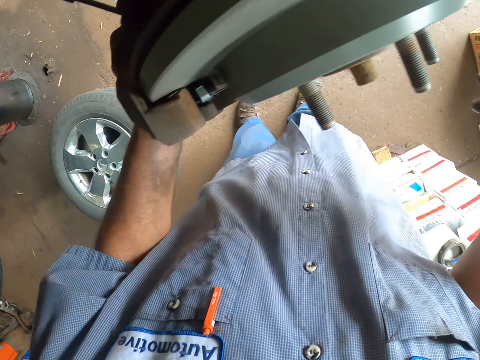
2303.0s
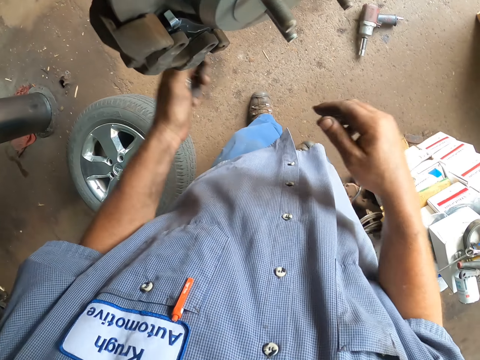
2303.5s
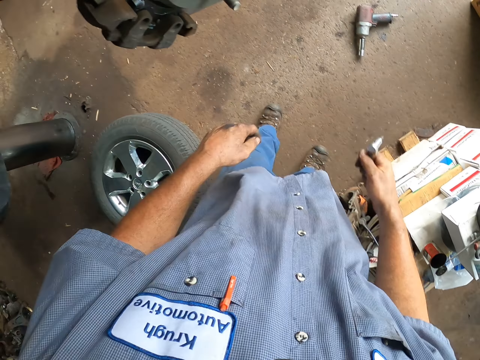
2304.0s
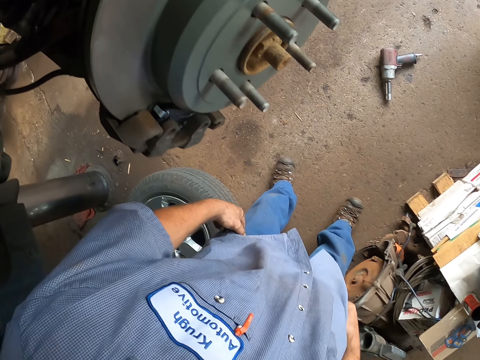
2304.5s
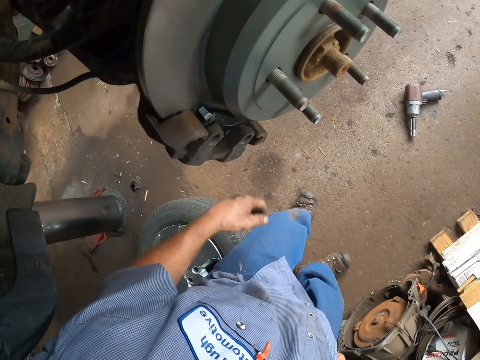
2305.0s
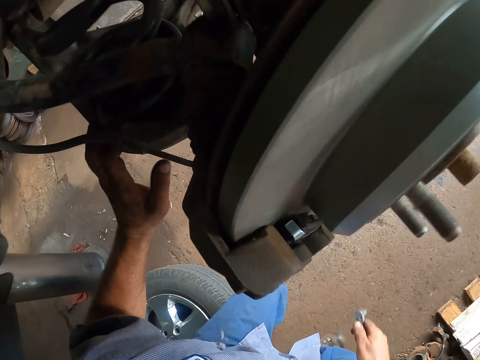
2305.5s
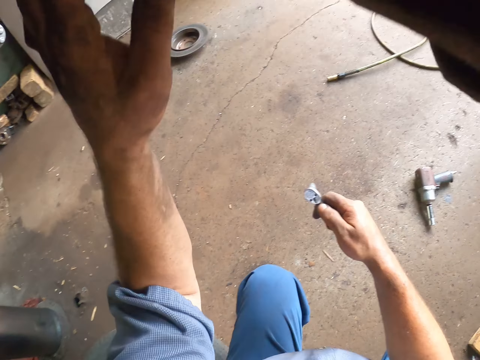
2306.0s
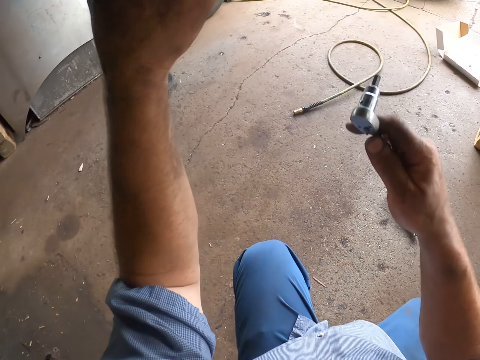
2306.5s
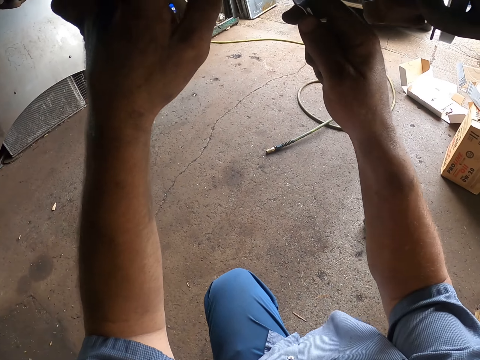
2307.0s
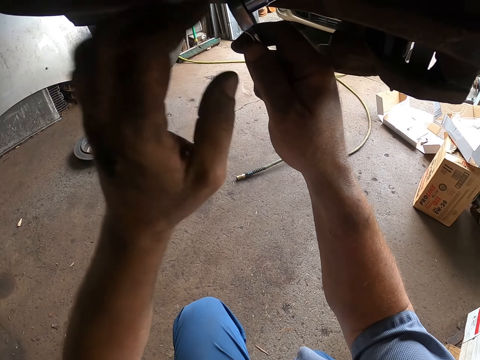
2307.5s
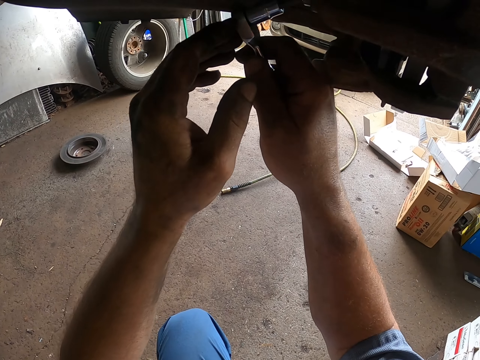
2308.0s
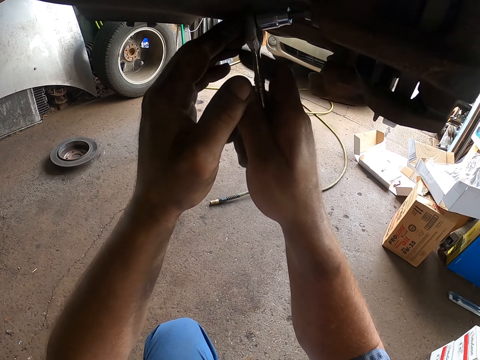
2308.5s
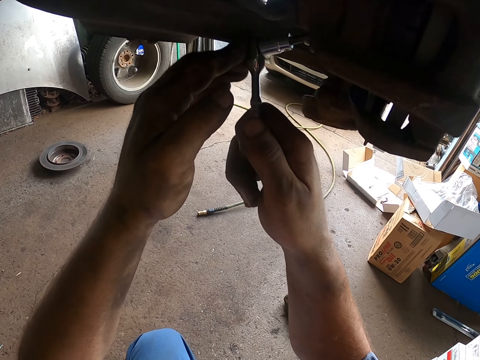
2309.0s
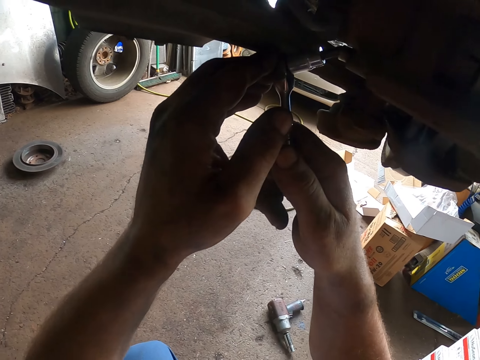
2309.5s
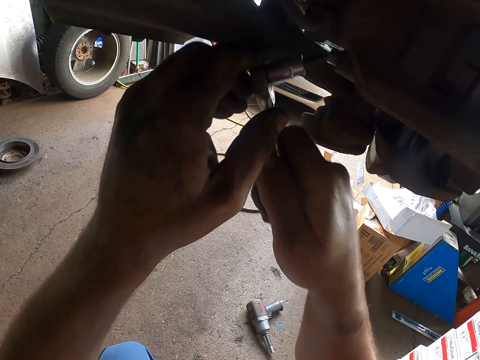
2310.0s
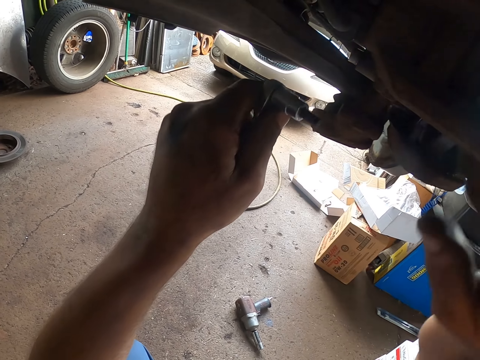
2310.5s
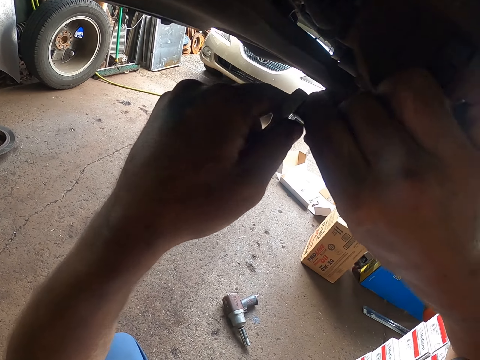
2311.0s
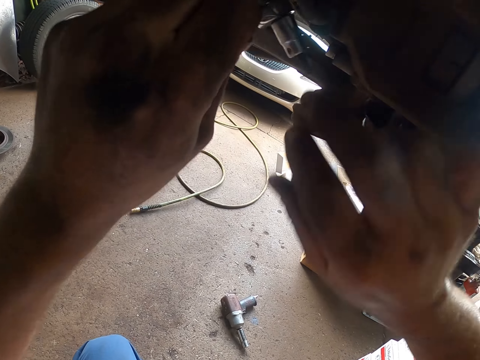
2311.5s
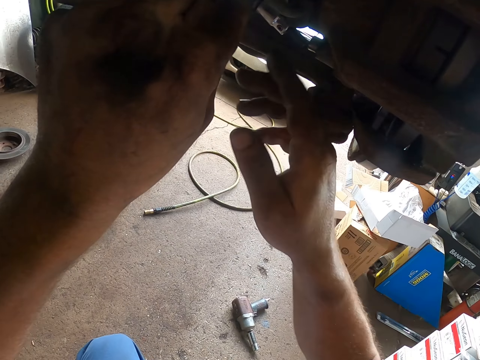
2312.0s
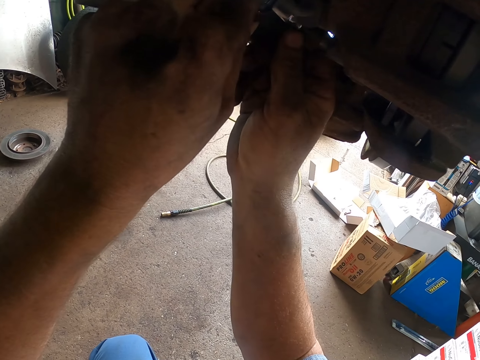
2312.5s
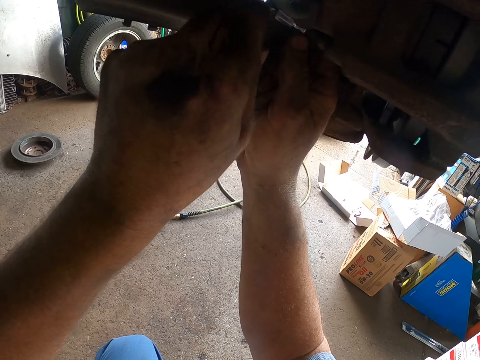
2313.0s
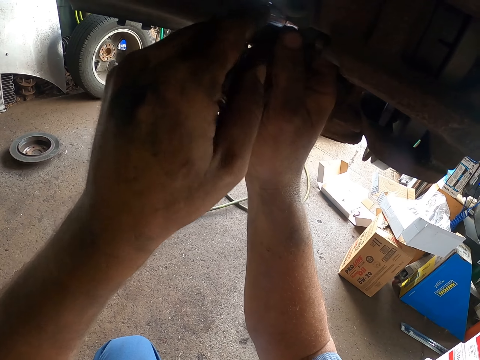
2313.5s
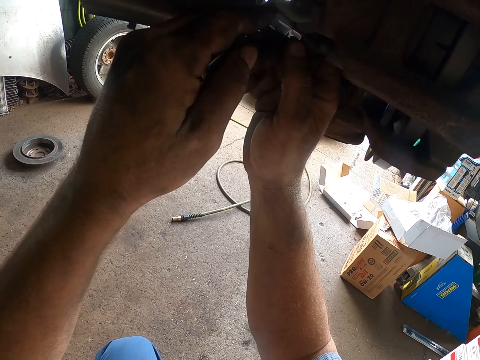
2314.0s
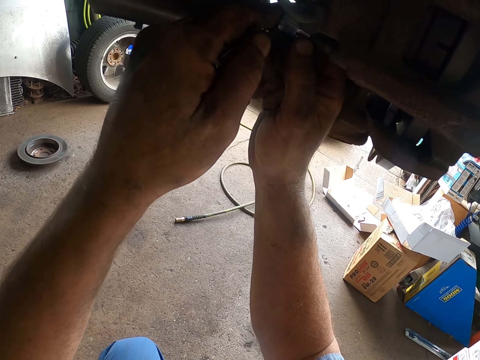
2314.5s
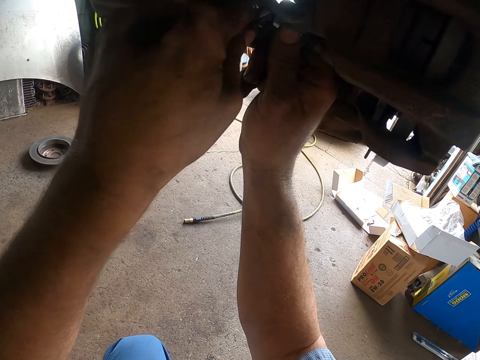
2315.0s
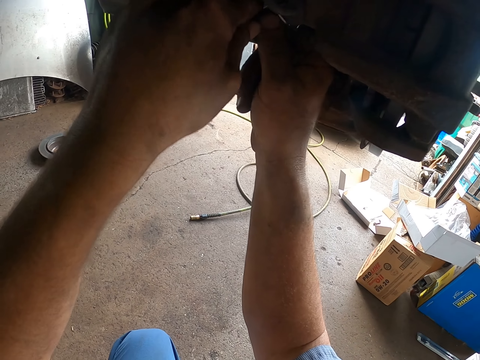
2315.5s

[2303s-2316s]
The camera wearer puts down the car spare part. He lifts his hand. He touches the car spare part. He fixes the car spare part. He places something on the wheel.

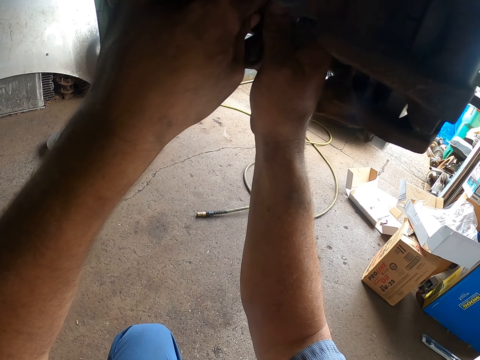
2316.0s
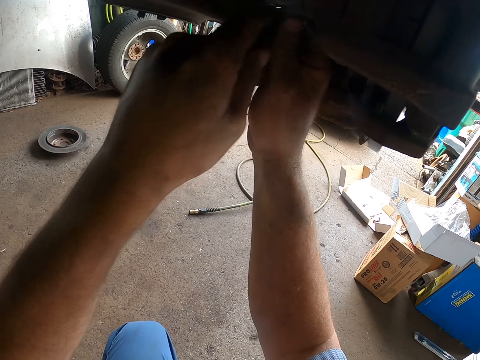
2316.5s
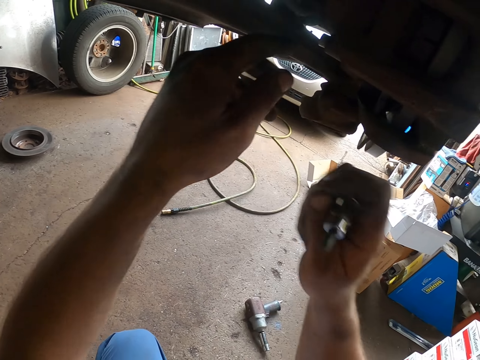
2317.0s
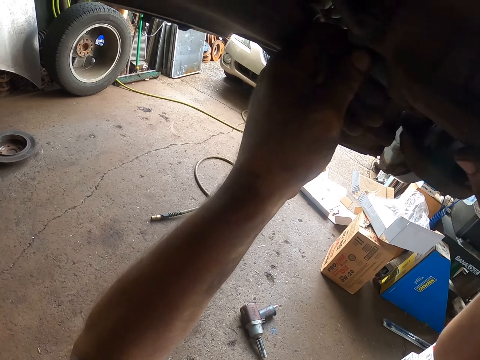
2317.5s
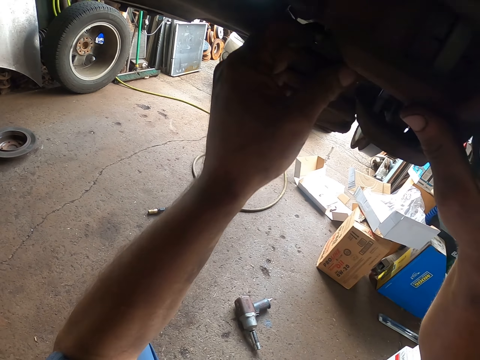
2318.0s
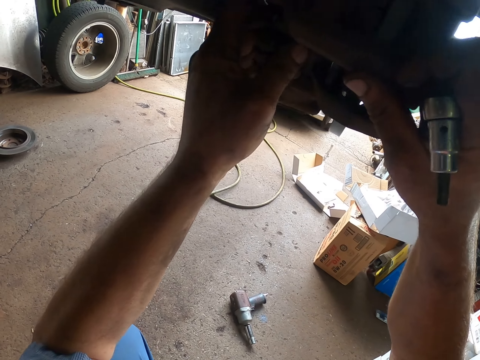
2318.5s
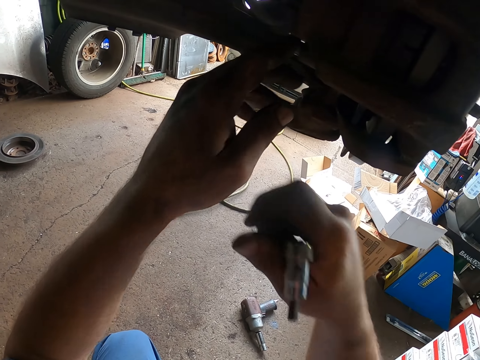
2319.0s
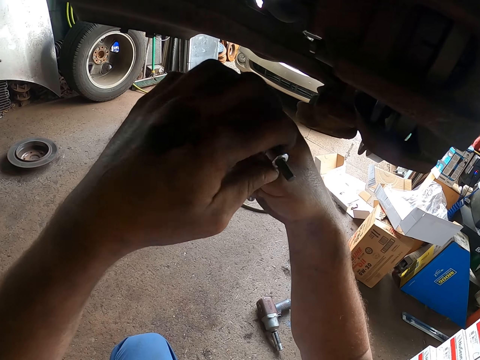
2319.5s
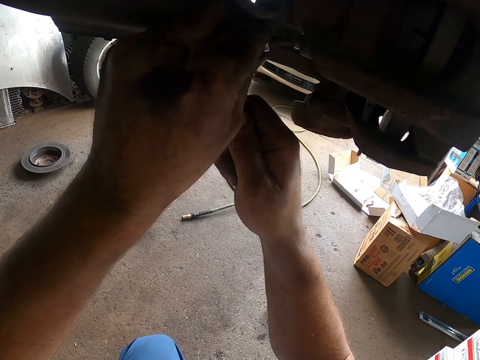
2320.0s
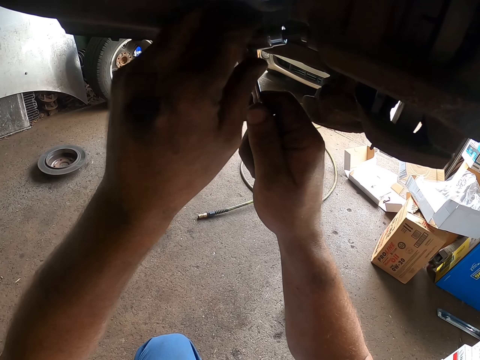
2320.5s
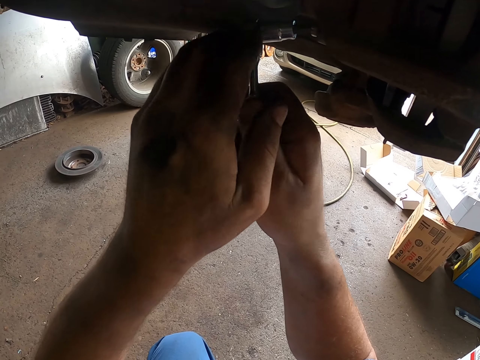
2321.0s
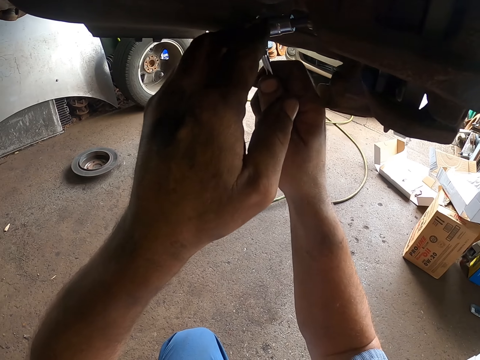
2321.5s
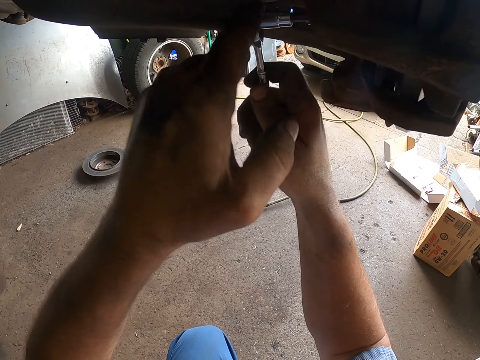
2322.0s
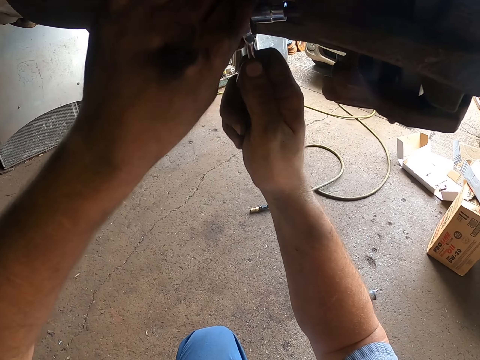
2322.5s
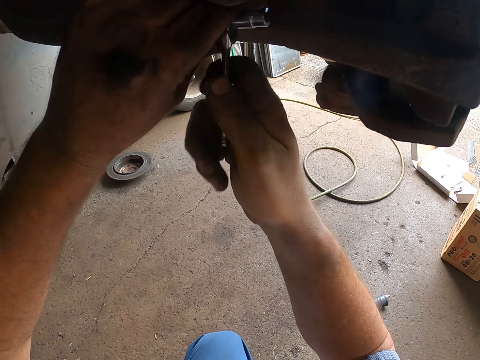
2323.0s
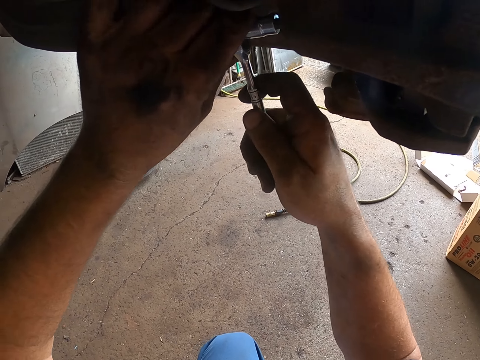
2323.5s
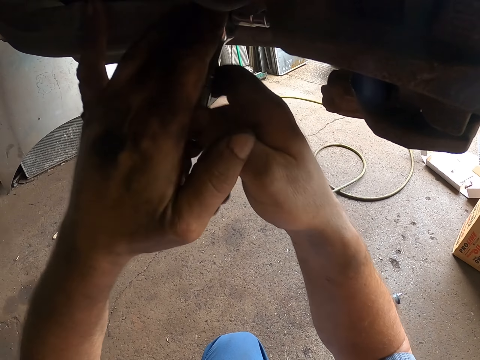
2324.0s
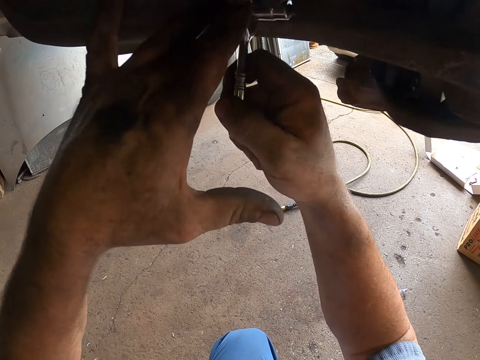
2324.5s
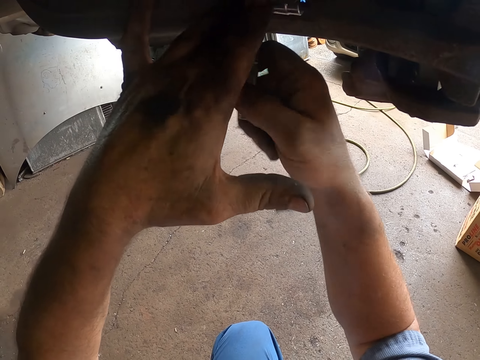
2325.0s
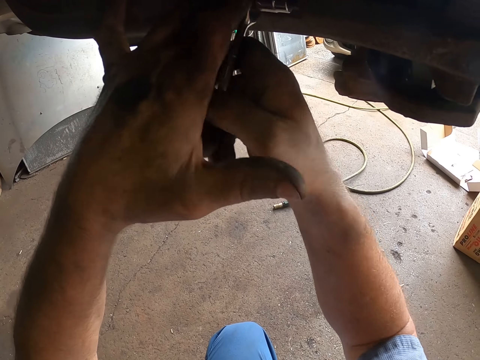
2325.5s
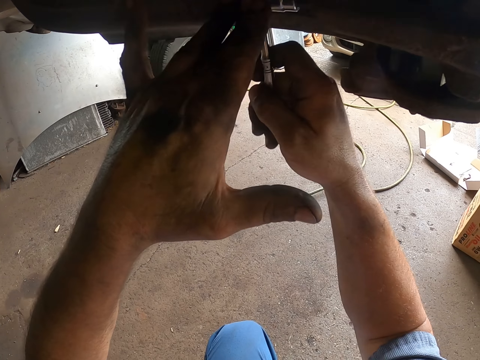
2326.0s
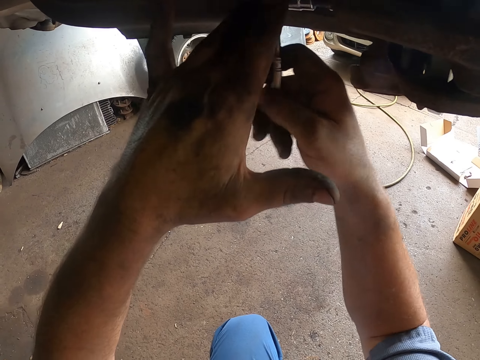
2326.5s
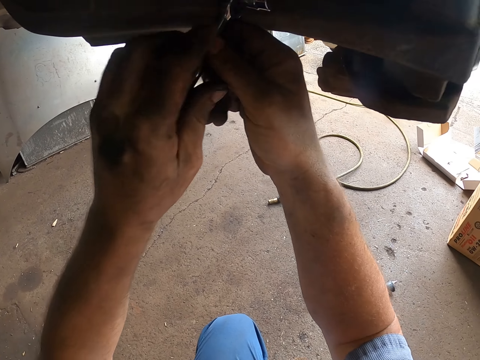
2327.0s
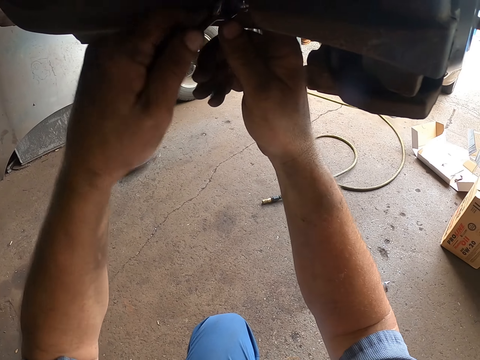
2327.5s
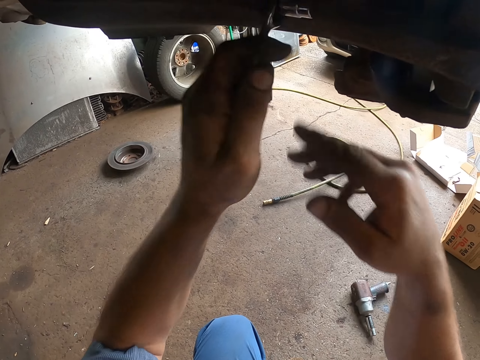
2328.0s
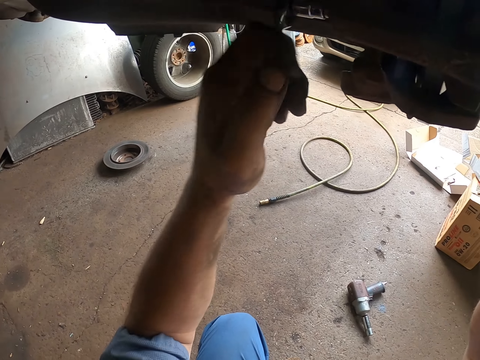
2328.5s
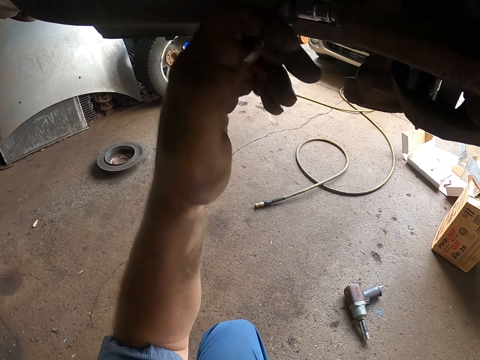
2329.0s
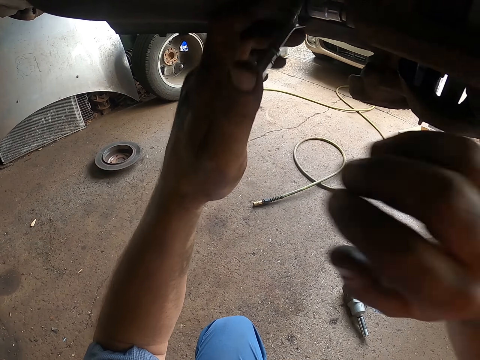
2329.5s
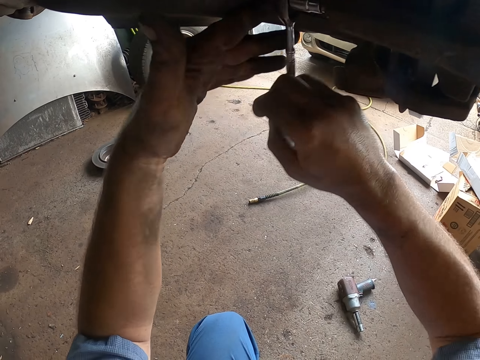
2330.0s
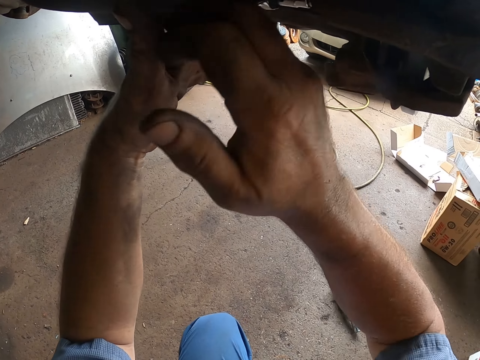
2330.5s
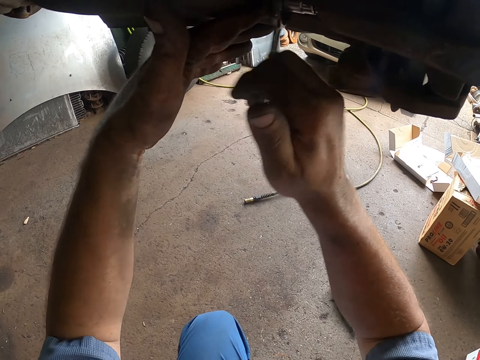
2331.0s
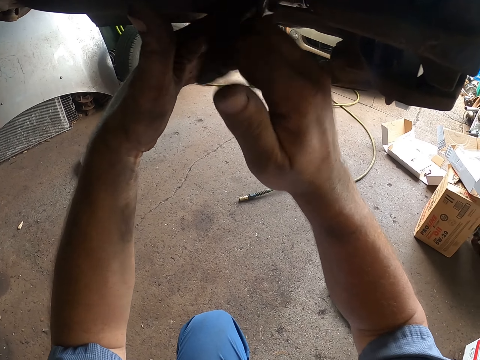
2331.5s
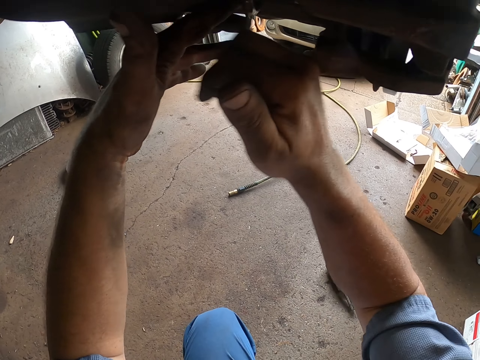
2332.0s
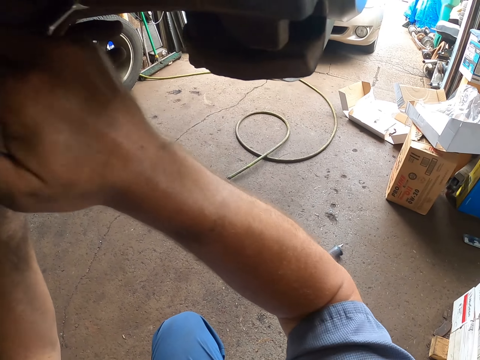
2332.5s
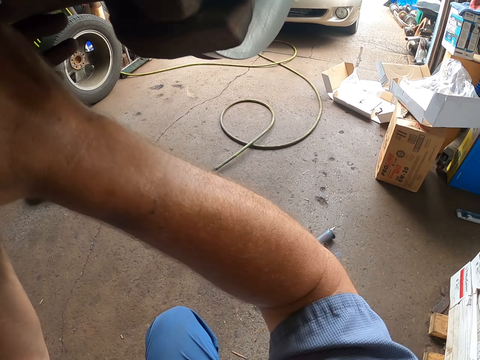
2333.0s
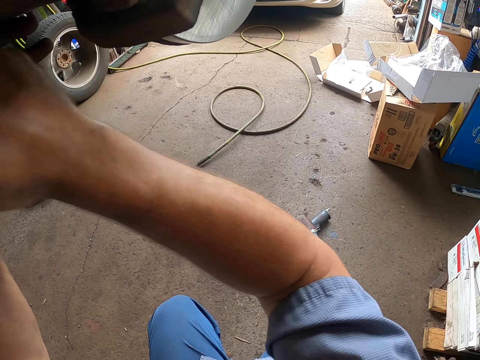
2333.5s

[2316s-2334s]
The camera wearer fixes the wheel. They tighten the car spare part.
